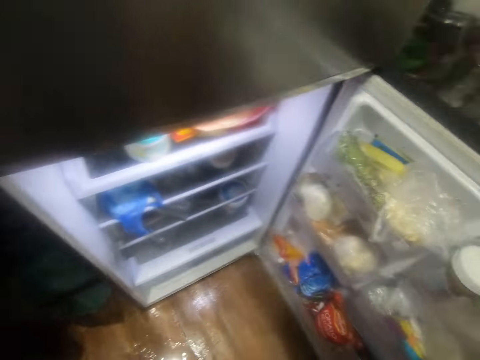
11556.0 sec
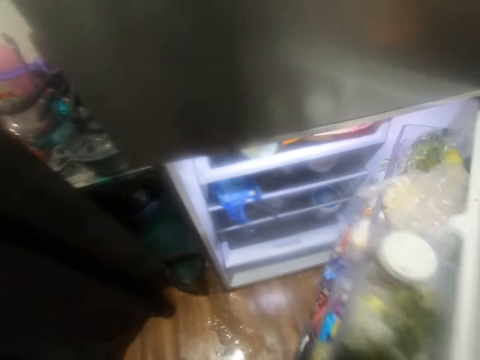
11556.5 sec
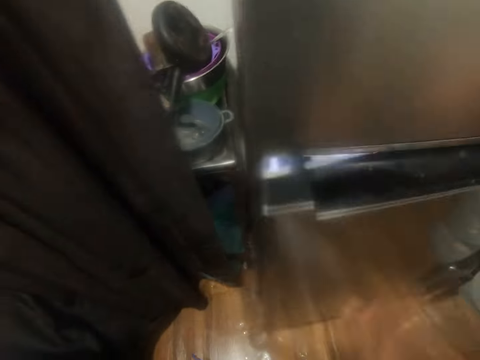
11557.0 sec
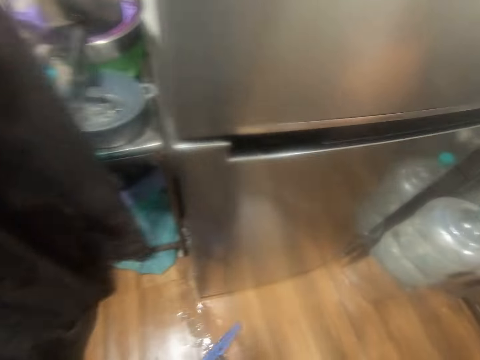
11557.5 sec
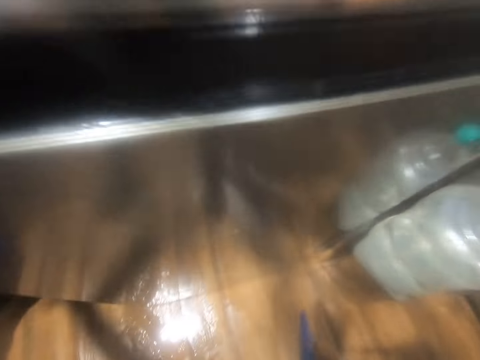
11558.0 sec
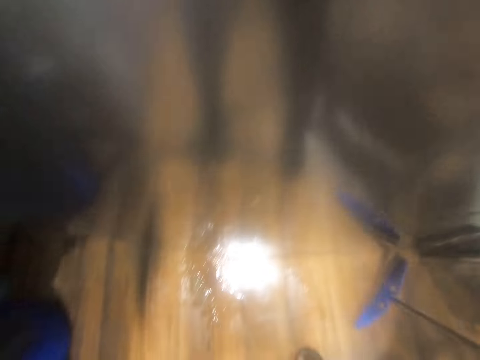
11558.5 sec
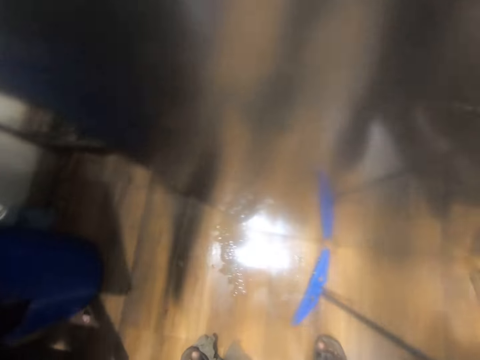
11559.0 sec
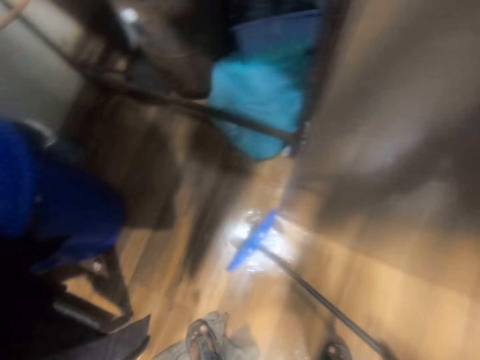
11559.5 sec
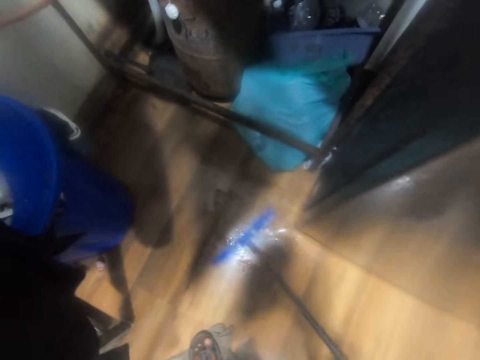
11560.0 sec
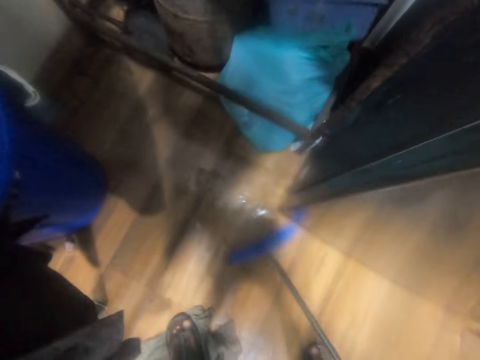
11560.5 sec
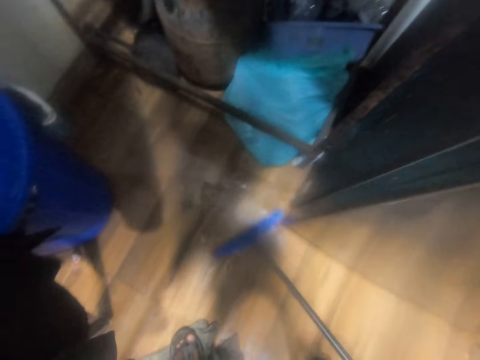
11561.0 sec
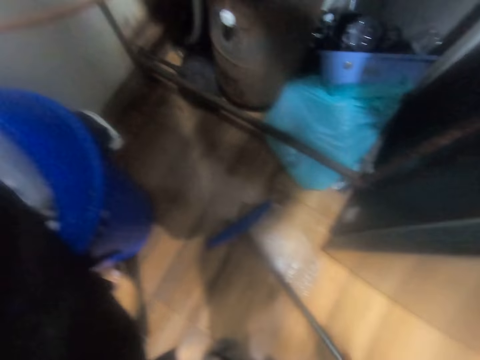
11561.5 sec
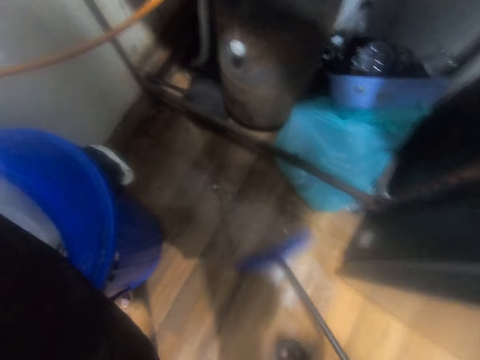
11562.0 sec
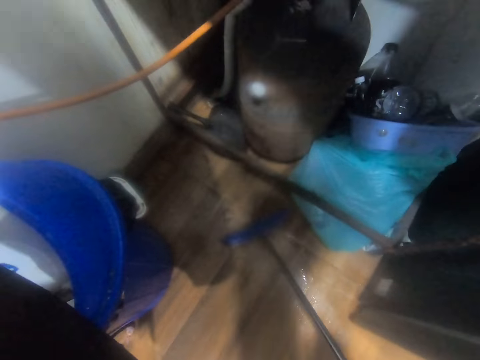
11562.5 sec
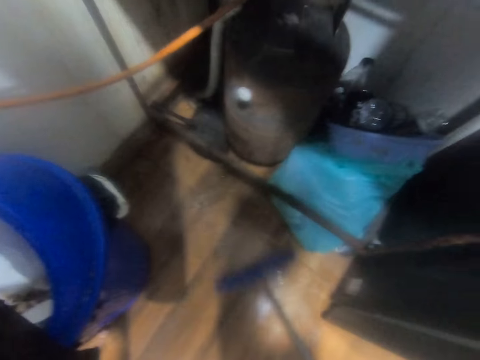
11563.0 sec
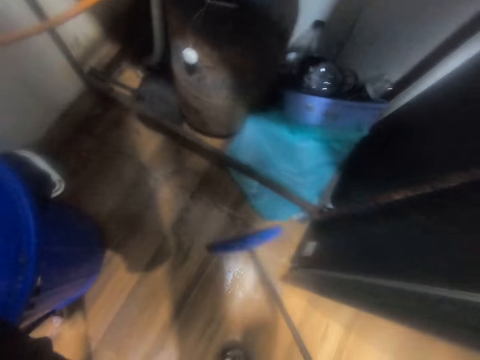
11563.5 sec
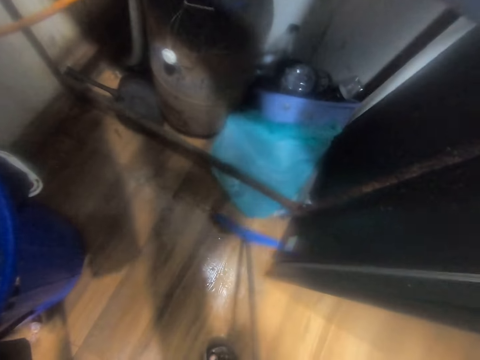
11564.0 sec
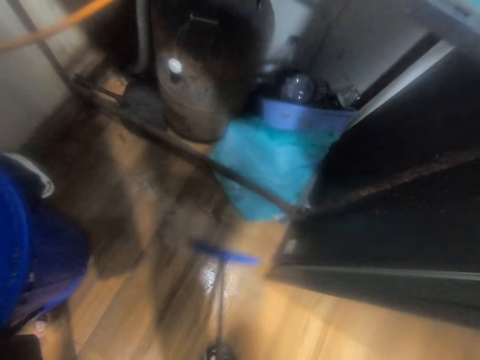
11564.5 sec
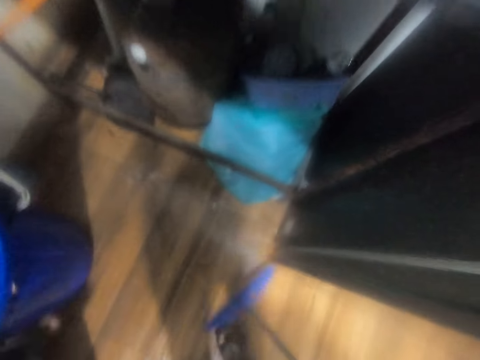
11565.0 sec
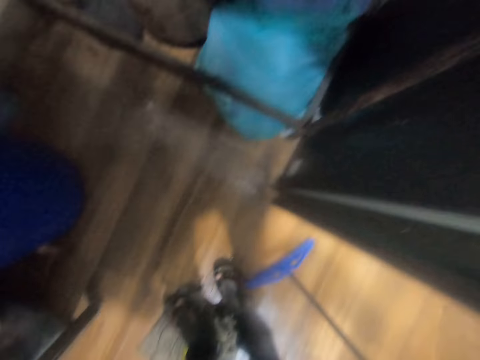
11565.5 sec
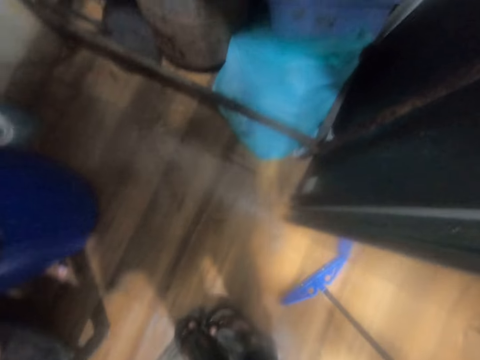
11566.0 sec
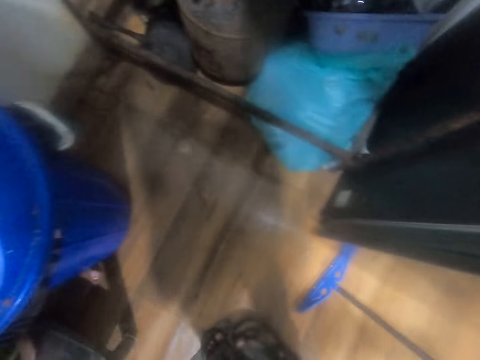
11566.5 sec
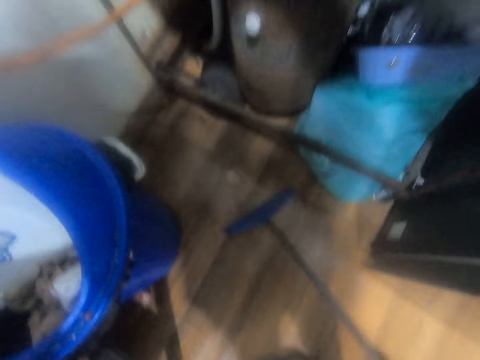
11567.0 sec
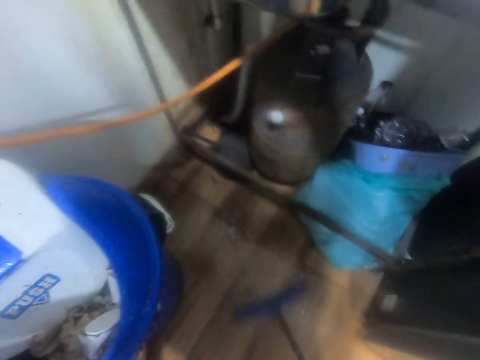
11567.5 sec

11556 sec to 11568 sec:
The camera wearer closes the fridge with his left hand. He passes the floor squeegee from his left hand to his right hand. He cleans the floor with the floor squeegee in his right hand.

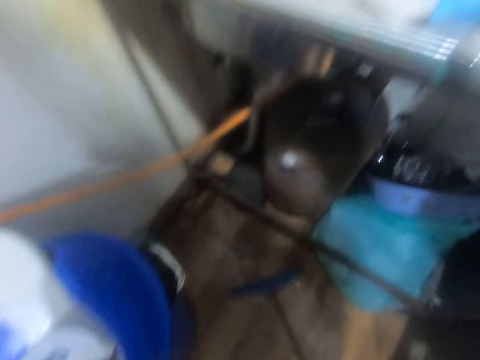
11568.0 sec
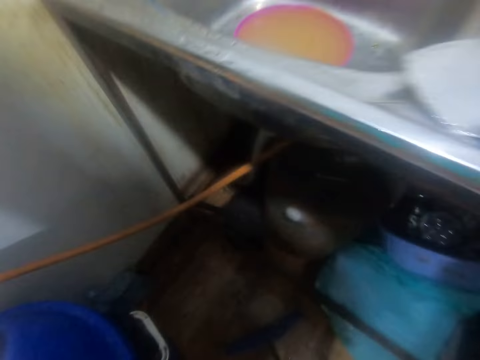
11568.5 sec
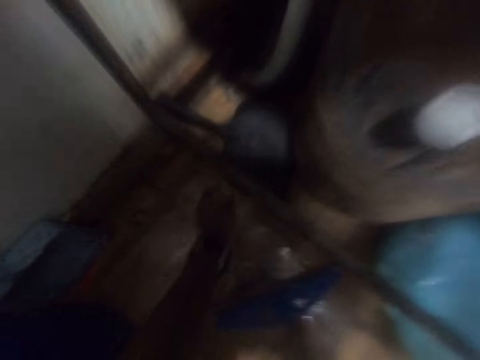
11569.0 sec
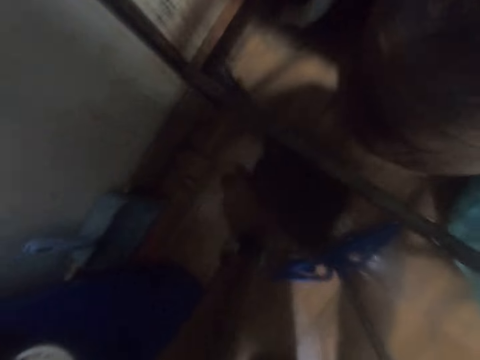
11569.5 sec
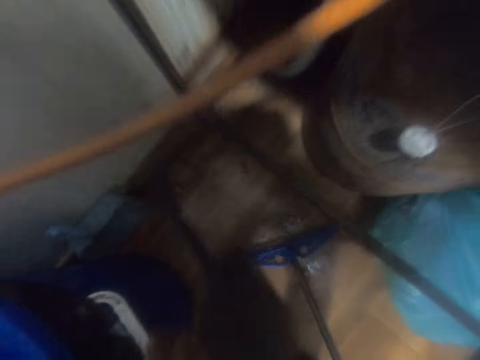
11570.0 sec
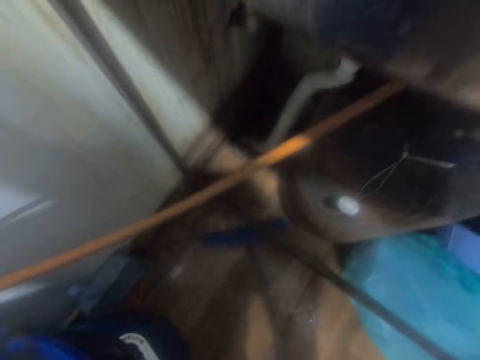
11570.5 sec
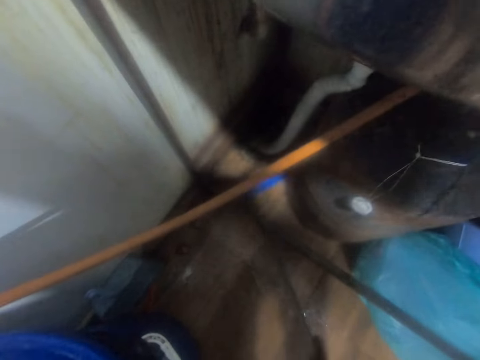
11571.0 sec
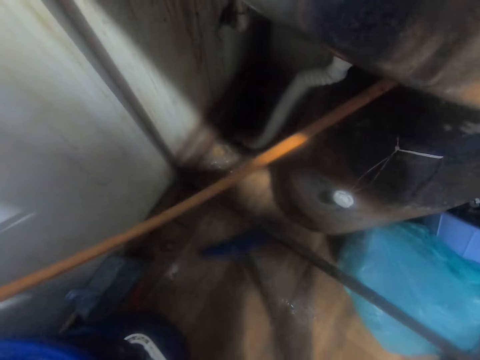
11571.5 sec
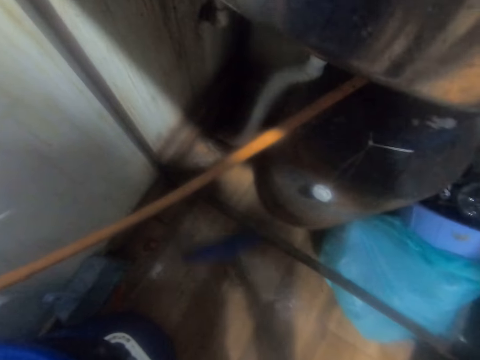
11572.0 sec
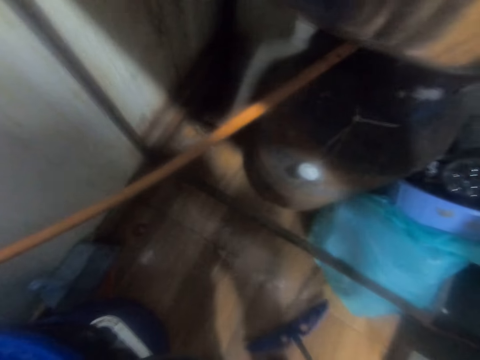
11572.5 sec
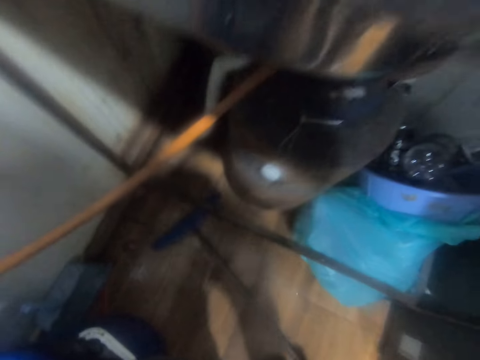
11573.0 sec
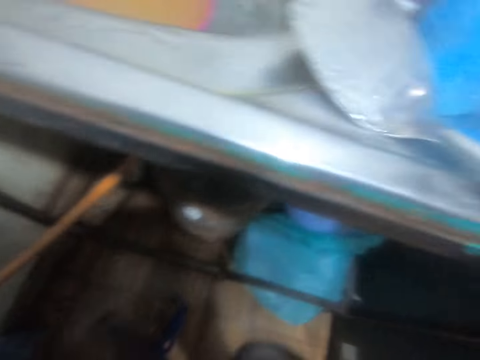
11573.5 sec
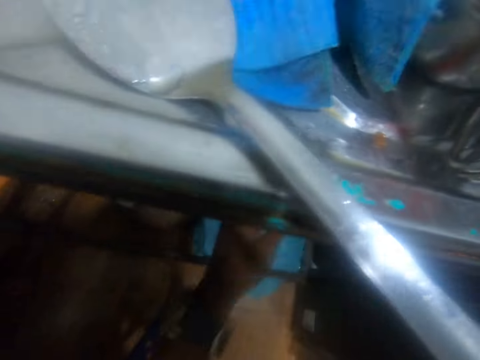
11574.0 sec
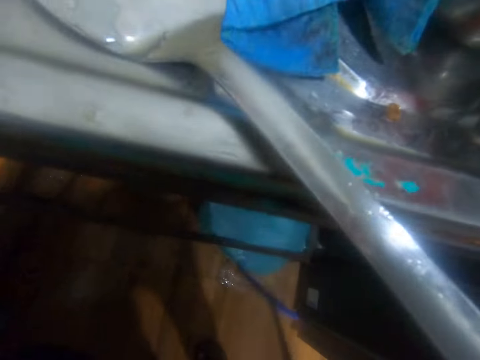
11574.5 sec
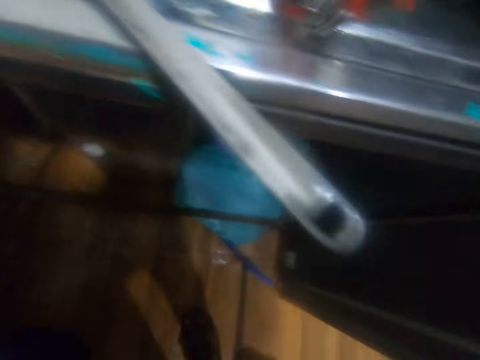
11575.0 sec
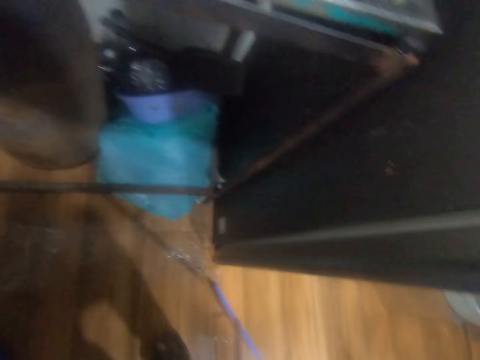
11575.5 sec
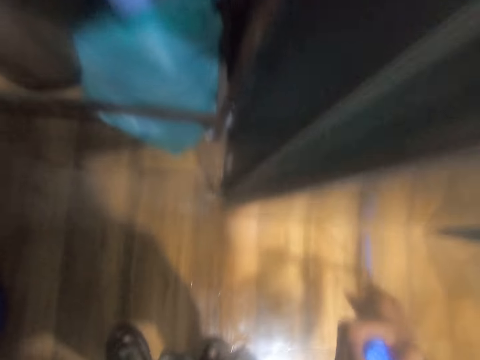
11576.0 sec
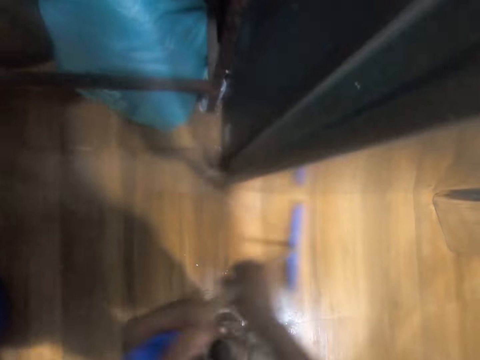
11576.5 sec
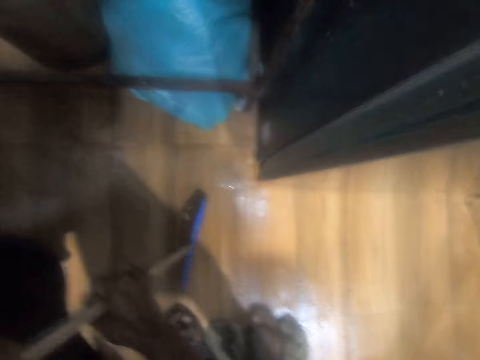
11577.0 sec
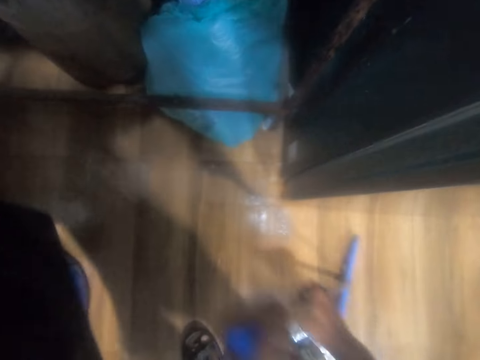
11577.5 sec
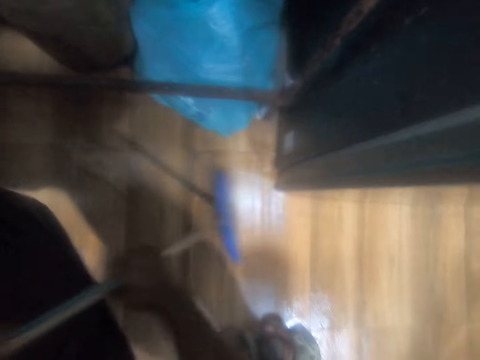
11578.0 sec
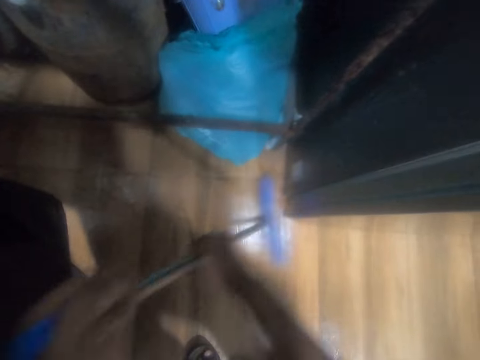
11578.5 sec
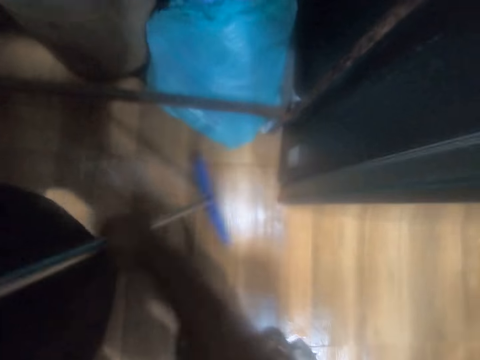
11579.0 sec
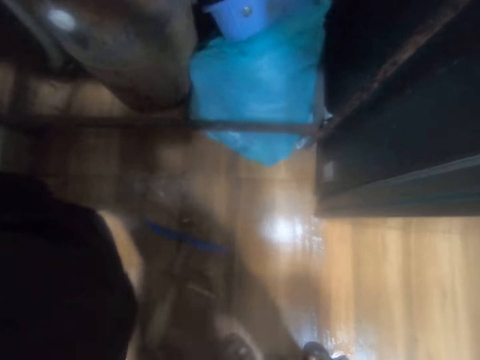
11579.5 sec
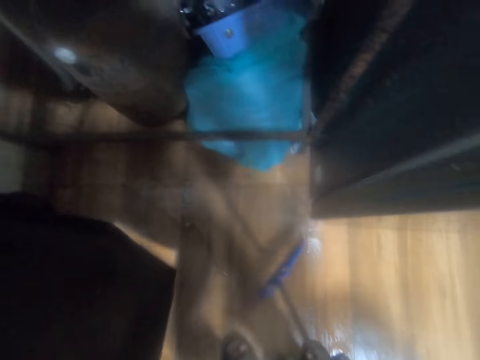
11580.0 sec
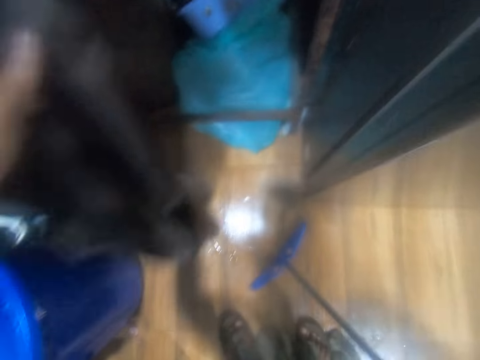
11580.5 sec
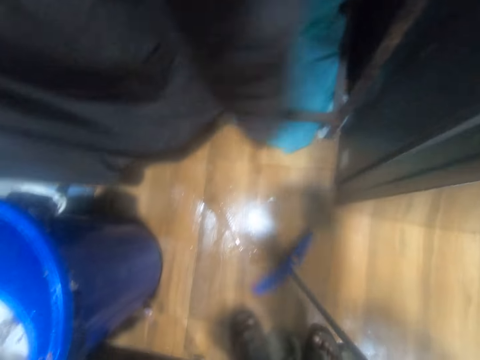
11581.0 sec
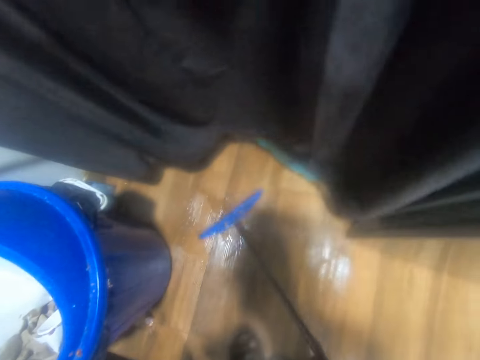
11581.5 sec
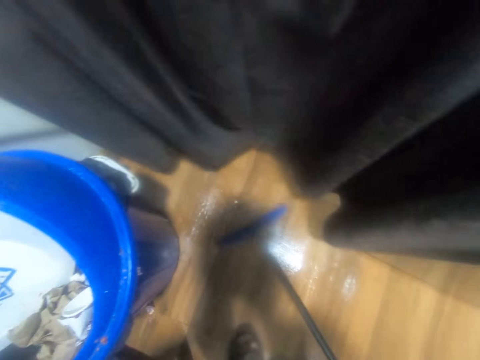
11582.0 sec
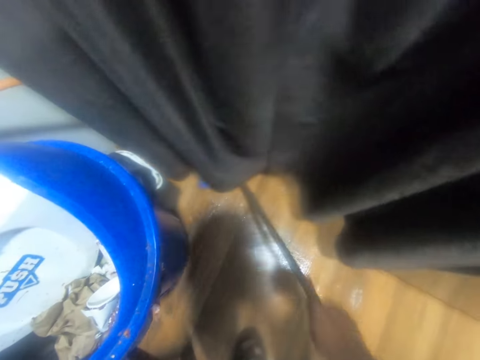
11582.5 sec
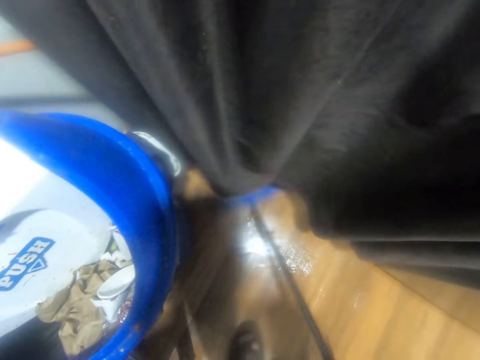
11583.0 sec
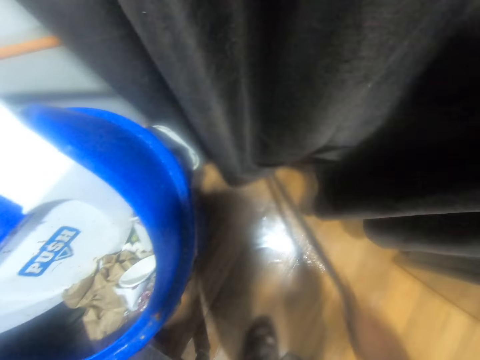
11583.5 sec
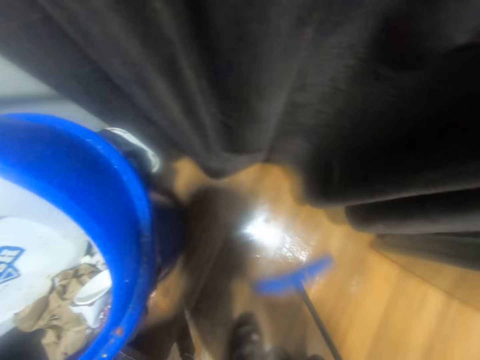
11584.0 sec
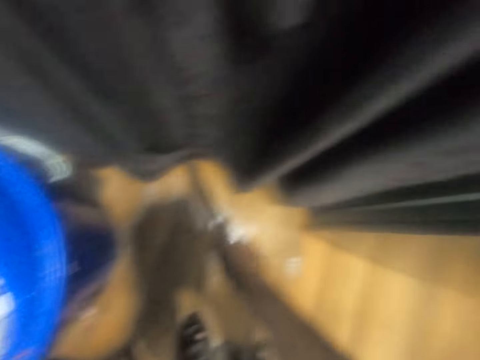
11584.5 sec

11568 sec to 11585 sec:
The camera wearer picks up a dust pan from the floor with his left hand. He cleans the floor with the floor squeegee in his right hand. He drops the dust pan on a blue bowl with his left hand. He picks up the floor squeegee from the floor with both hands. He cleans the floor with the floor squeegee in both hands. He adjusts his right hand on the floor squeegee. He drops the curtain with his left hand. He cleans the floor with the floor squeegee in his right hand.
